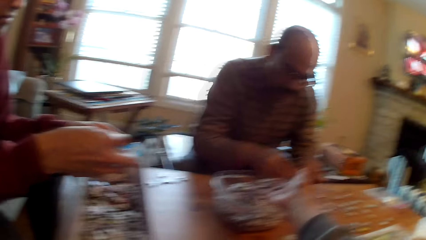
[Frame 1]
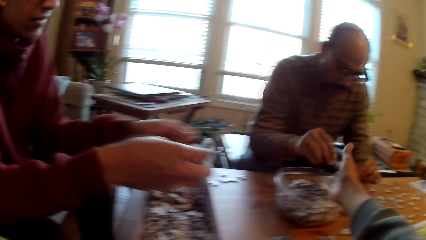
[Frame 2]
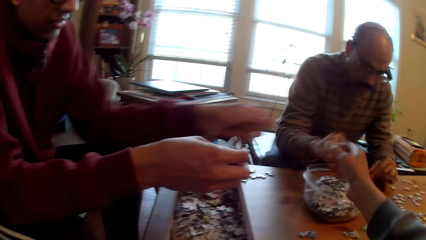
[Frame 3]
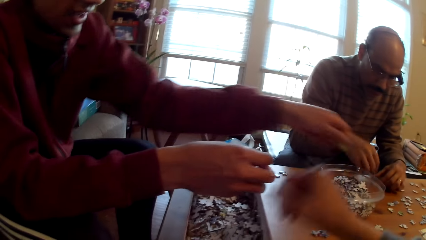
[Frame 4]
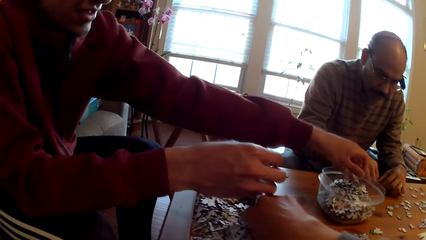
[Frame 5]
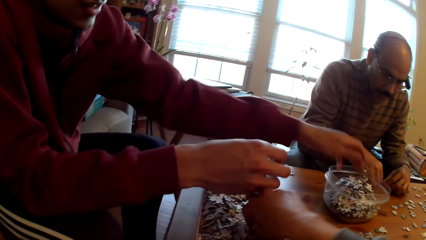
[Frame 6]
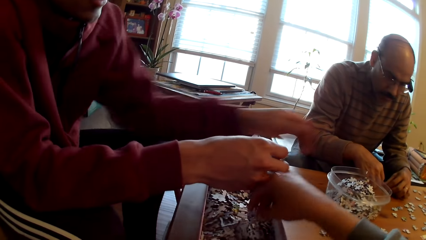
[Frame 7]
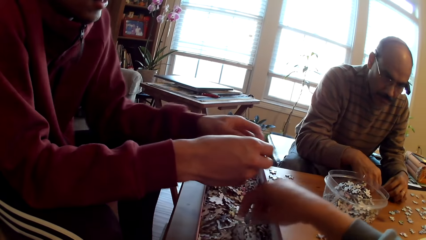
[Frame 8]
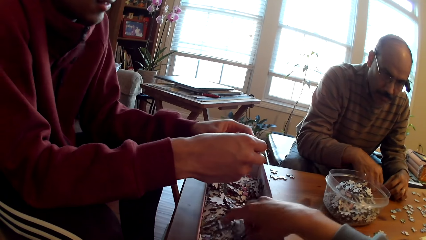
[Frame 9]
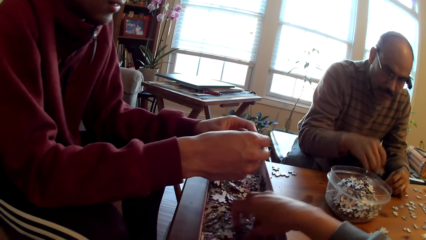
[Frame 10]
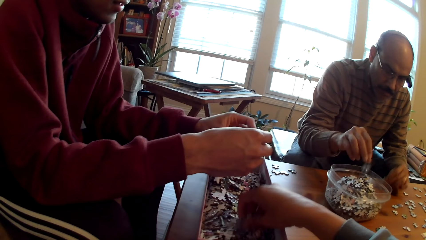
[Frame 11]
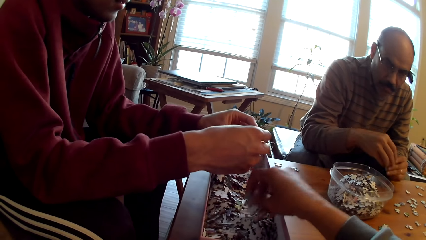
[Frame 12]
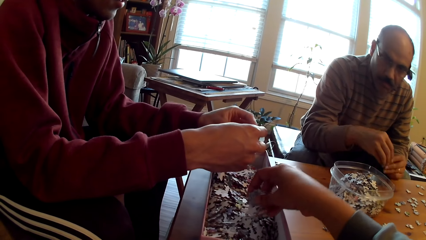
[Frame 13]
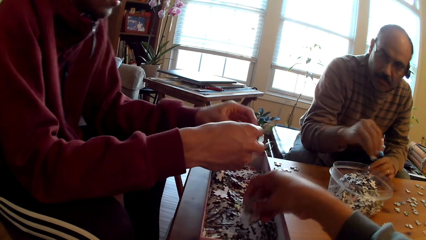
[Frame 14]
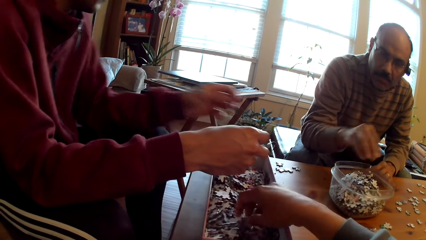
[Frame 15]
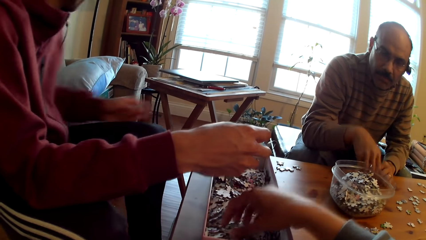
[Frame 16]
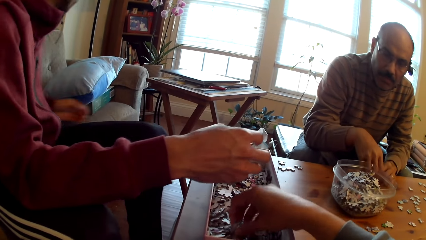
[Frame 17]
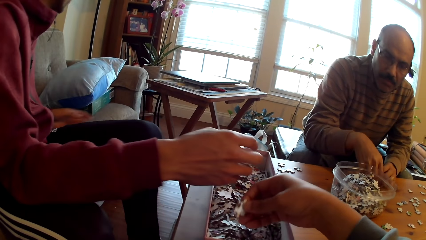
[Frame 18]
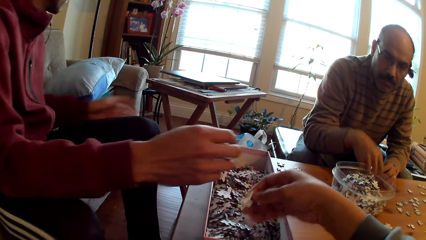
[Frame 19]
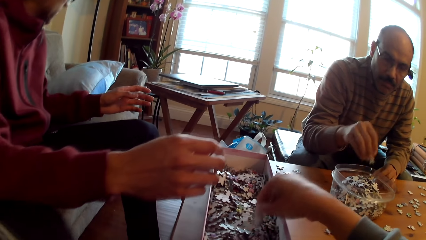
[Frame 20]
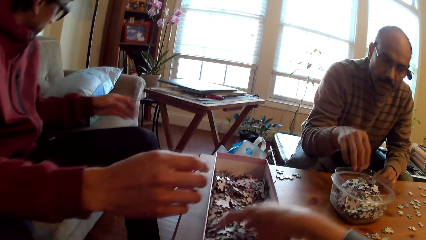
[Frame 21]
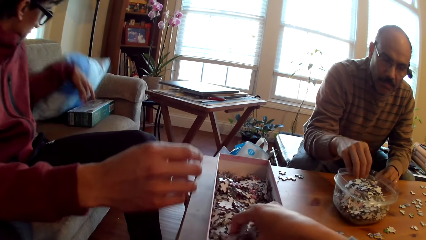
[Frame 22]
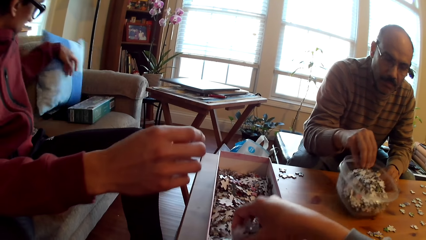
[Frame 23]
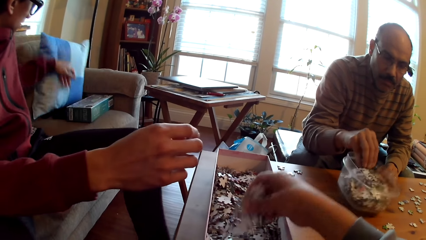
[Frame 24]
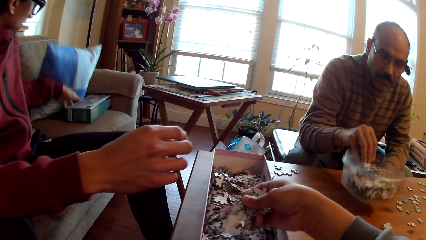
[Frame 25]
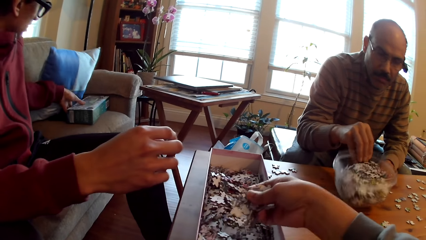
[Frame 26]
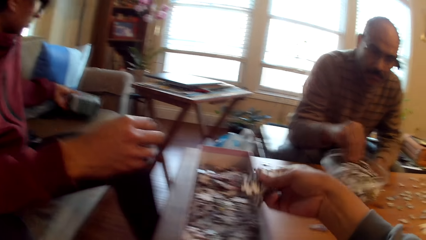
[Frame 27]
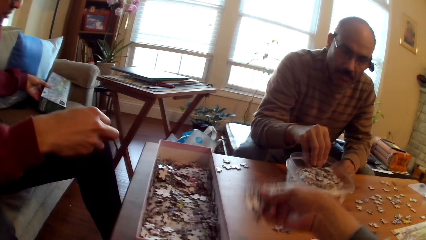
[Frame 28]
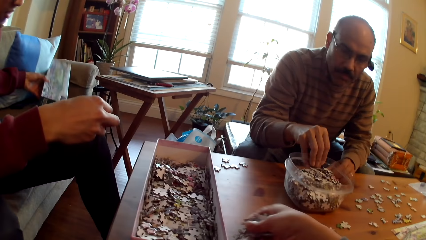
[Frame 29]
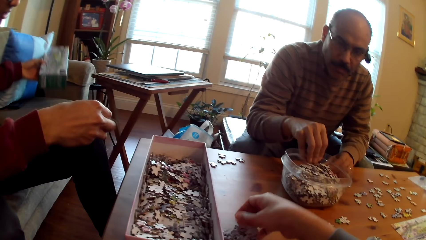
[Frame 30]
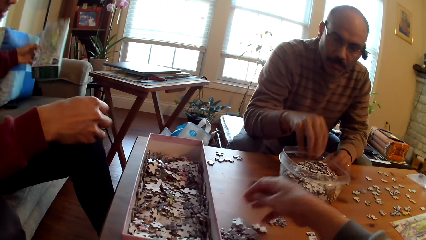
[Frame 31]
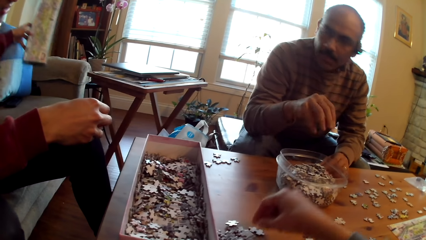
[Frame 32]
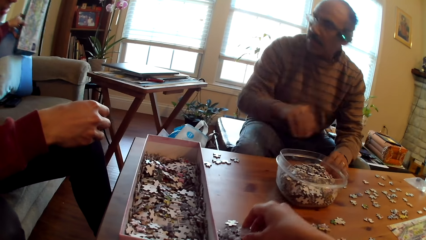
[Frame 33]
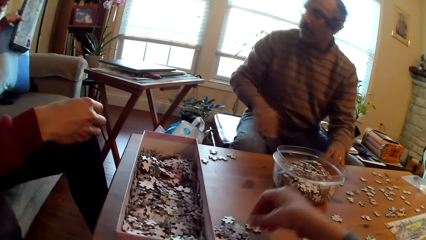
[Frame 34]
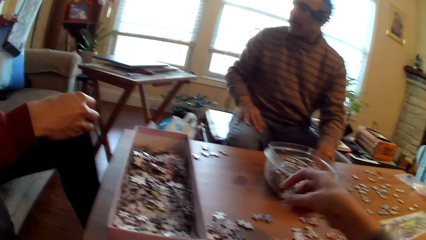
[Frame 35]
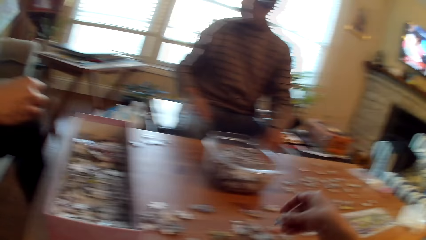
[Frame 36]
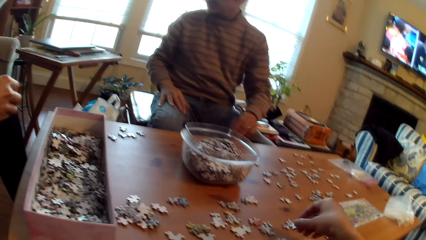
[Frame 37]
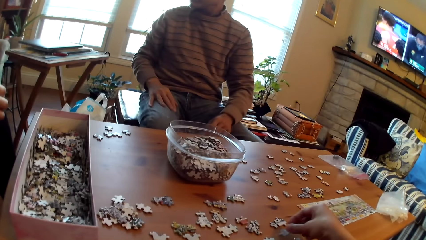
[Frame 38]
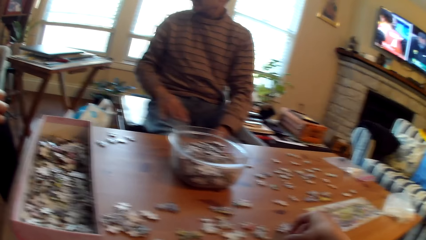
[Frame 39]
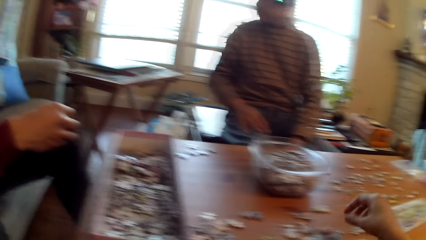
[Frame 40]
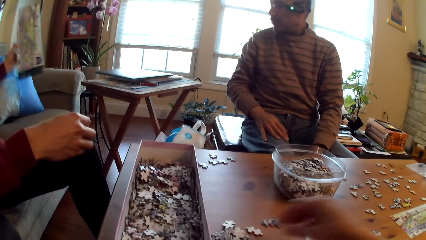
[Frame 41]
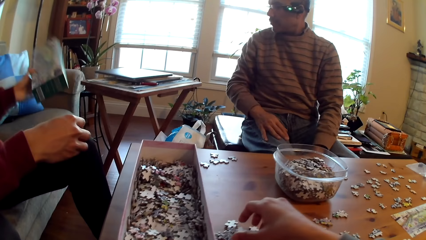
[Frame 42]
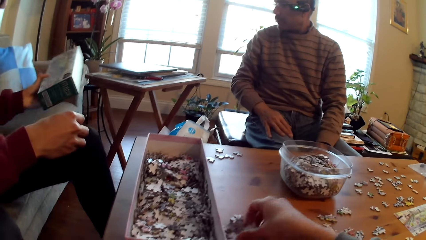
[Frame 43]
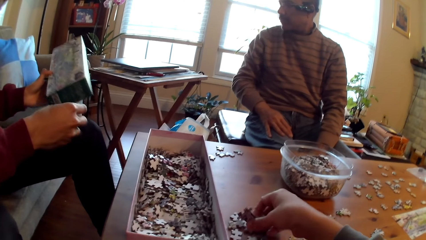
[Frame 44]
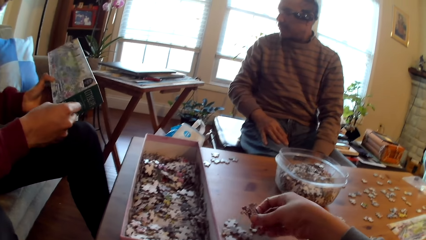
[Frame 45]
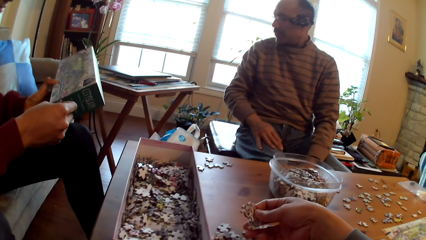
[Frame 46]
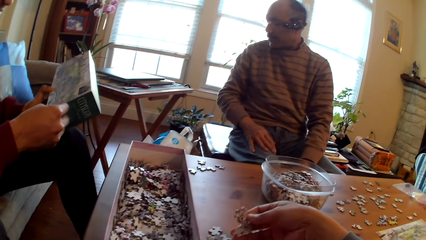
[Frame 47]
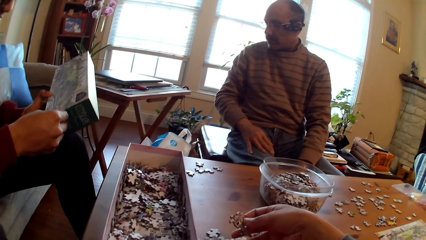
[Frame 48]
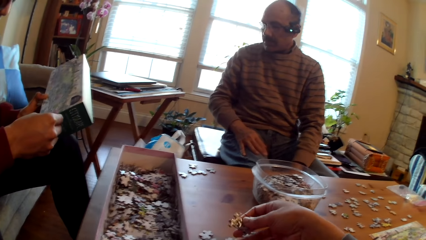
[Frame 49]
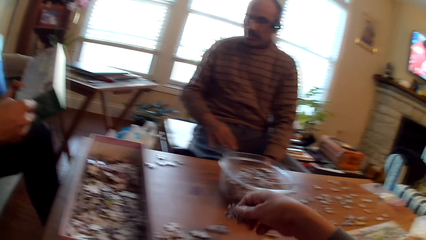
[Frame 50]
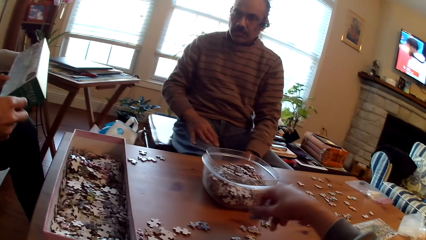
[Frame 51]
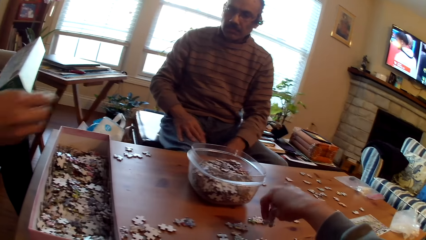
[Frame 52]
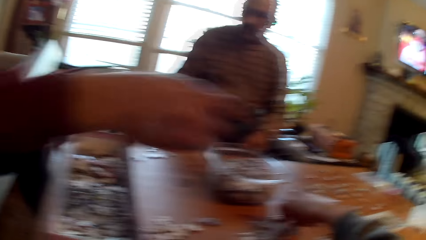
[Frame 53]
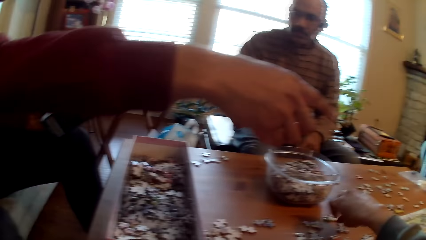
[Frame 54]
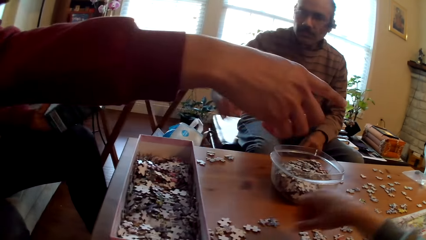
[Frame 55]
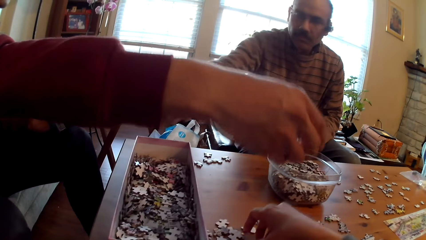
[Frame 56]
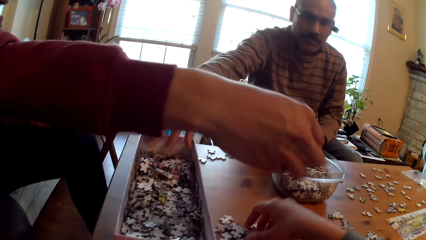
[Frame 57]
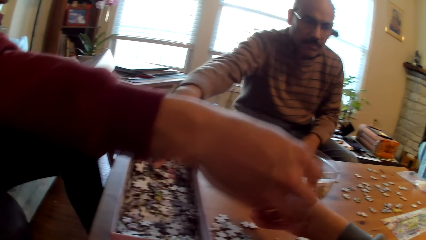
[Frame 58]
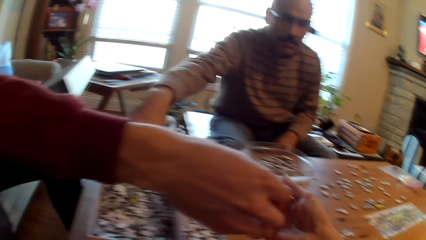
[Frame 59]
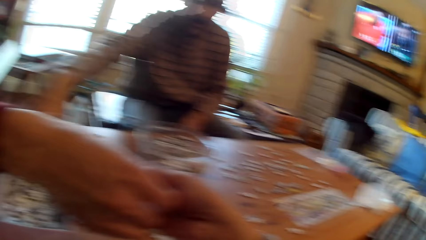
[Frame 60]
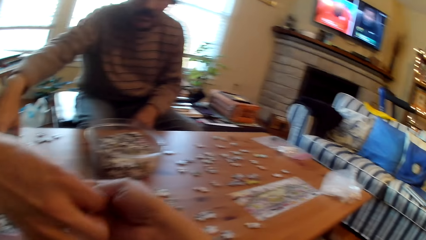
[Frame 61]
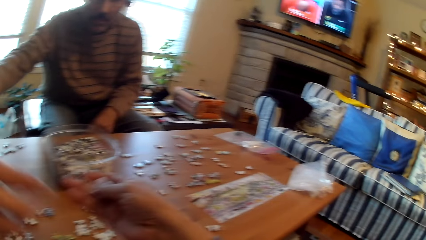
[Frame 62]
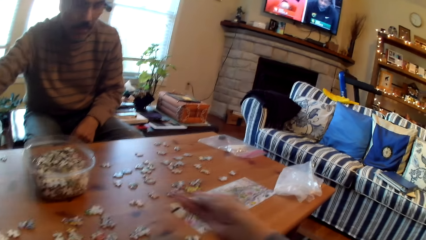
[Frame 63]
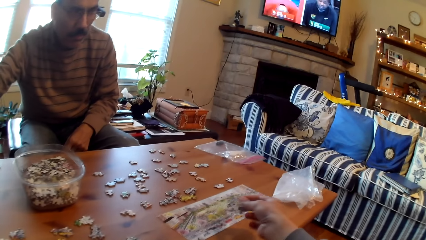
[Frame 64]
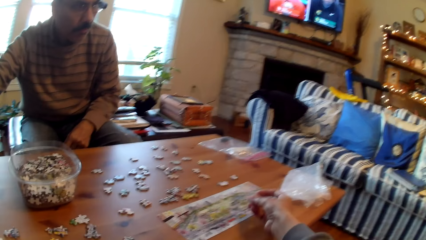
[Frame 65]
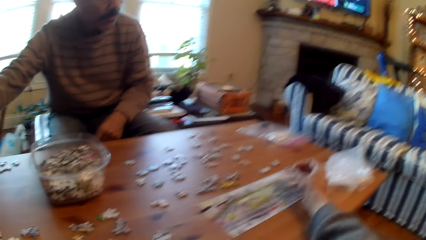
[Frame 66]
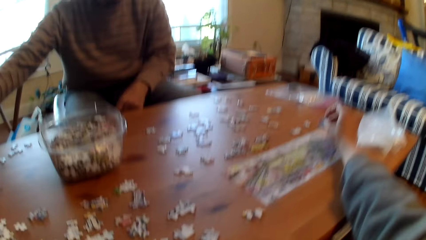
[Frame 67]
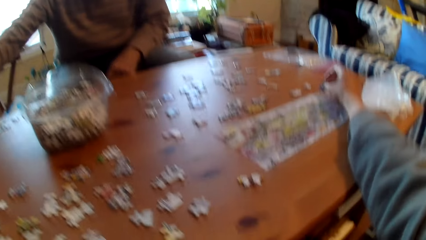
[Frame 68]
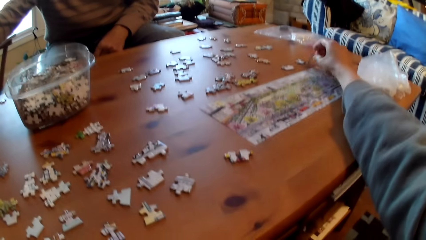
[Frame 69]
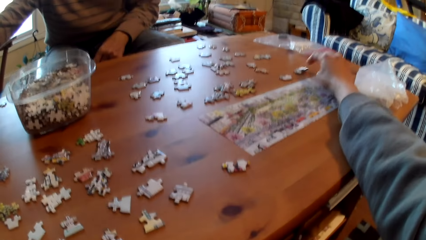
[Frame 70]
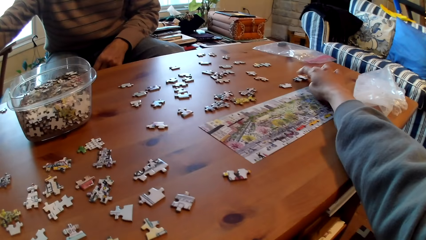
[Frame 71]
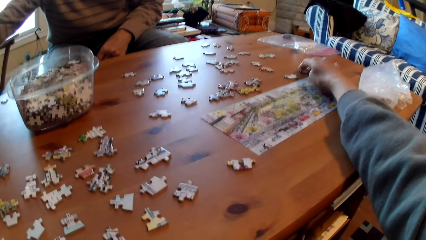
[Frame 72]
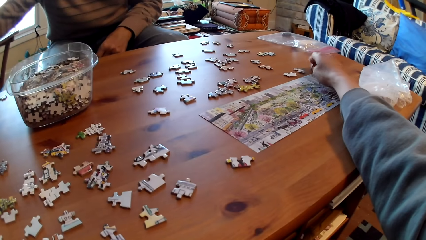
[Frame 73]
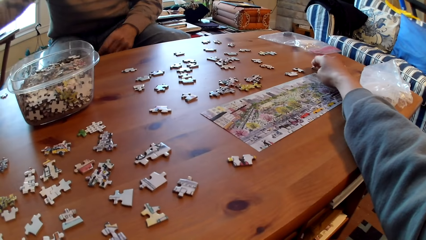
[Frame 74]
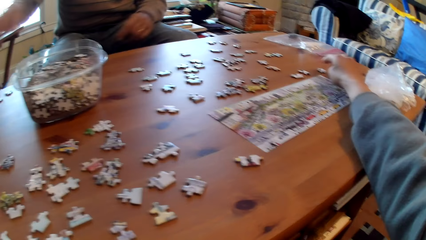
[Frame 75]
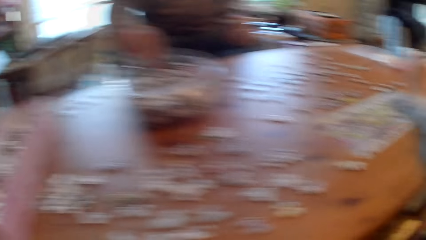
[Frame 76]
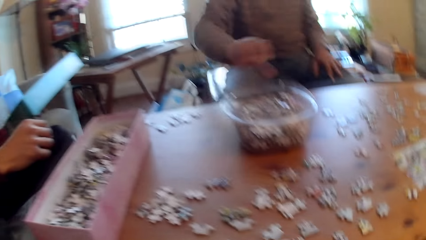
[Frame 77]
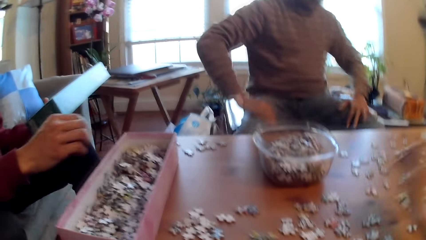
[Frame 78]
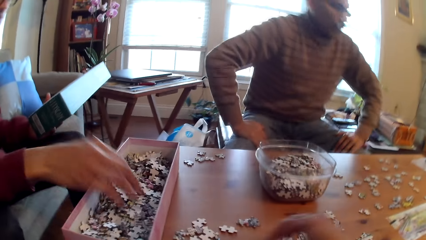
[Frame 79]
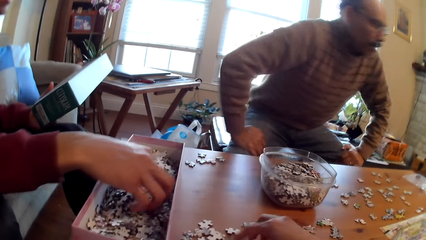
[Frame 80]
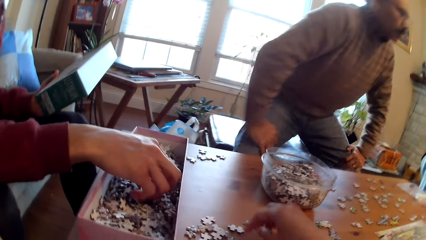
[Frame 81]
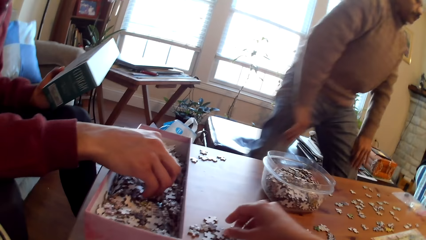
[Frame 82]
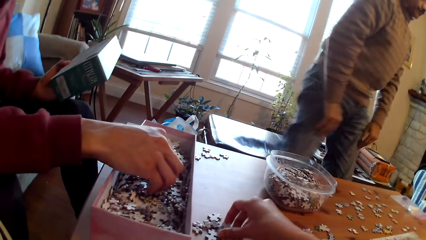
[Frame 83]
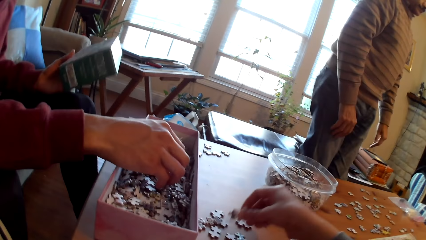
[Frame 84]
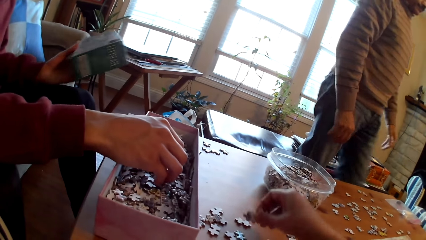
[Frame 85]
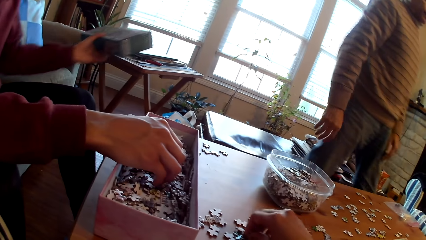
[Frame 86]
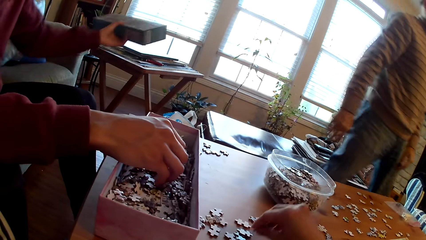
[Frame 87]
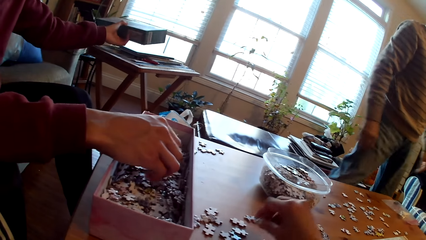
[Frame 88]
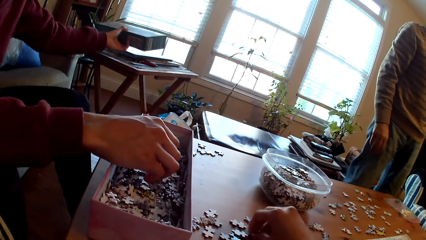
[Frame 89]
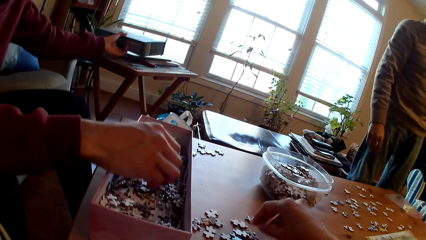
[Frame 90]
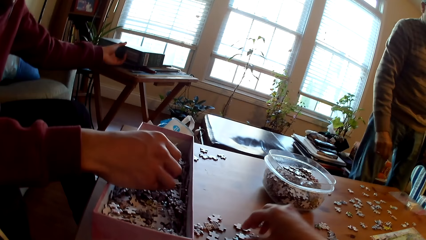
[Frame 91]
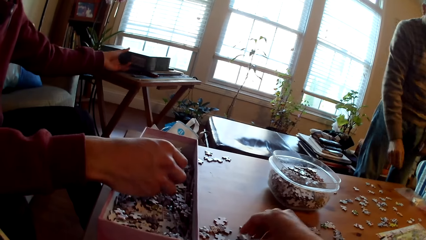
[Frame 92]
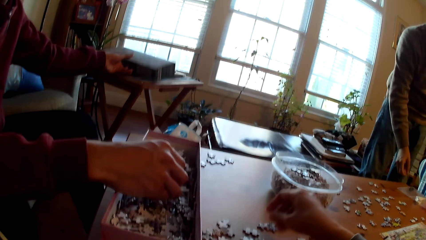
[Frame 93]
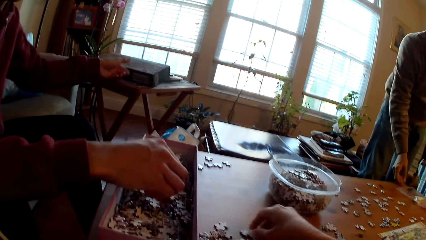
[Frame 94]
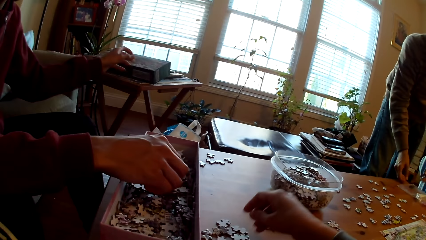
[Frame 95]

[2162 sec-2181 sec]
The camera wearer drops pieces in the container. A person drops puzzle pieces in the container. Another person holds the container. The first person holds the throw pillow. A man moves the box. The first person picks the jigsaw box and points at other jigsaw pieces. The other person scoops jigsaw pieces. The camera wearer sorts puzzle pieces. Another man stands from the chair. Another man moves around the room.
